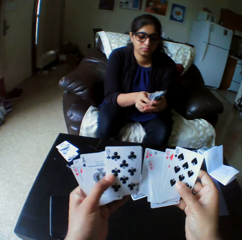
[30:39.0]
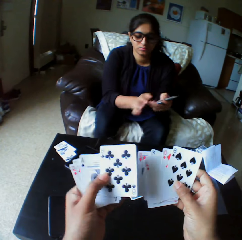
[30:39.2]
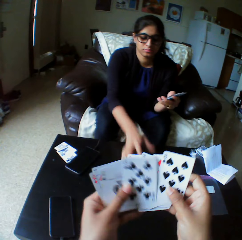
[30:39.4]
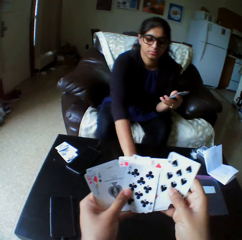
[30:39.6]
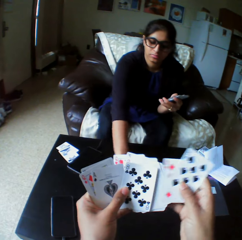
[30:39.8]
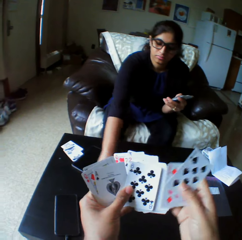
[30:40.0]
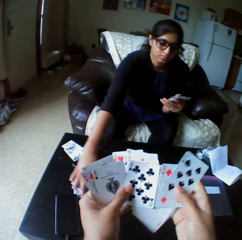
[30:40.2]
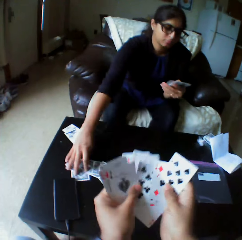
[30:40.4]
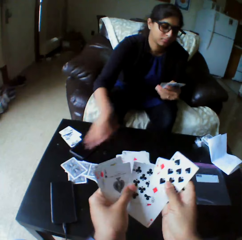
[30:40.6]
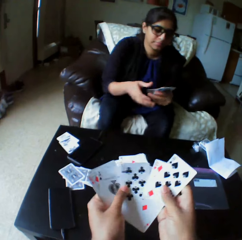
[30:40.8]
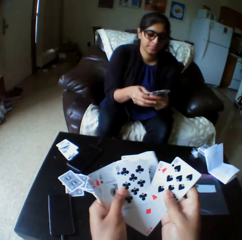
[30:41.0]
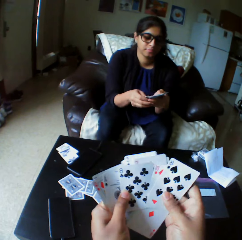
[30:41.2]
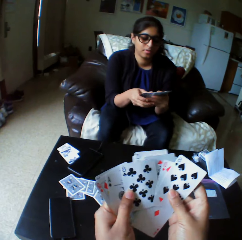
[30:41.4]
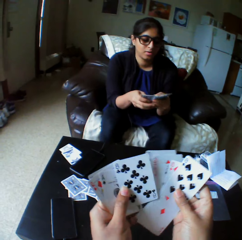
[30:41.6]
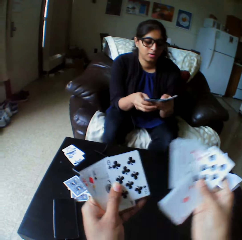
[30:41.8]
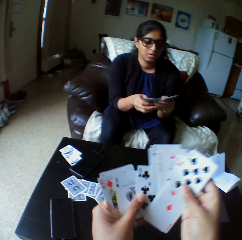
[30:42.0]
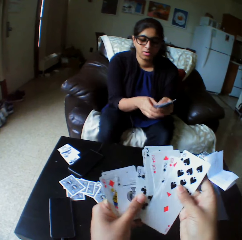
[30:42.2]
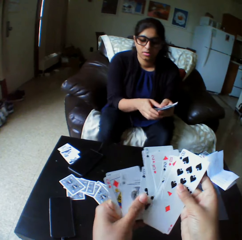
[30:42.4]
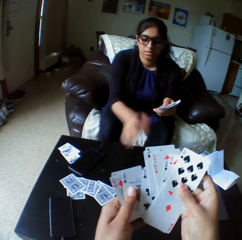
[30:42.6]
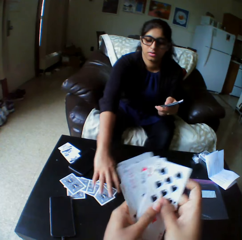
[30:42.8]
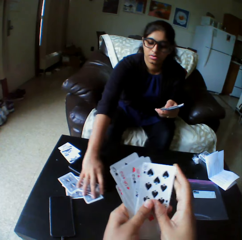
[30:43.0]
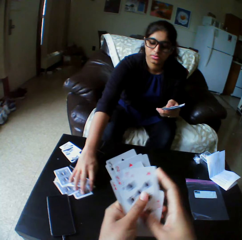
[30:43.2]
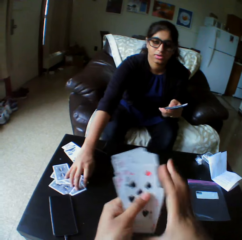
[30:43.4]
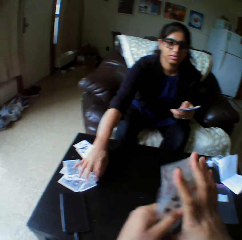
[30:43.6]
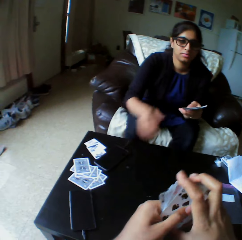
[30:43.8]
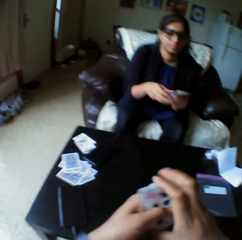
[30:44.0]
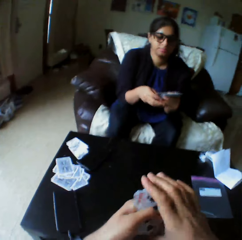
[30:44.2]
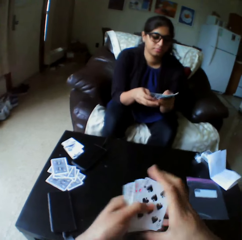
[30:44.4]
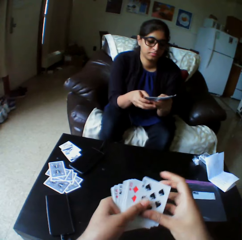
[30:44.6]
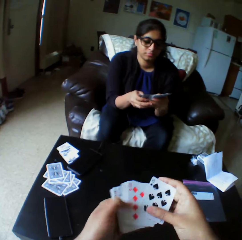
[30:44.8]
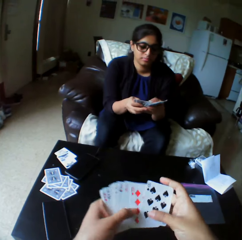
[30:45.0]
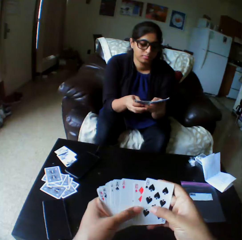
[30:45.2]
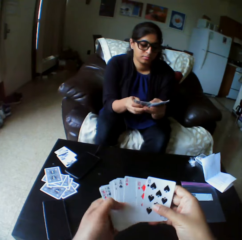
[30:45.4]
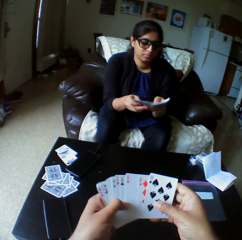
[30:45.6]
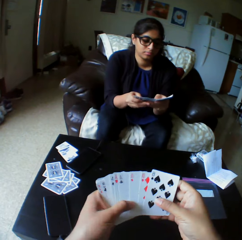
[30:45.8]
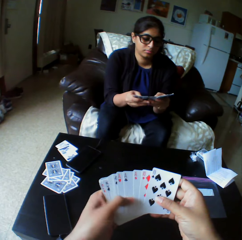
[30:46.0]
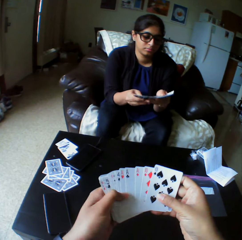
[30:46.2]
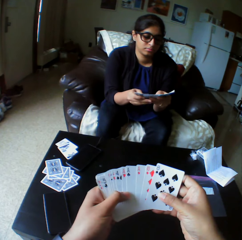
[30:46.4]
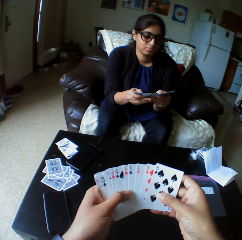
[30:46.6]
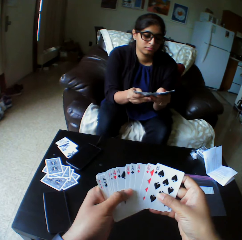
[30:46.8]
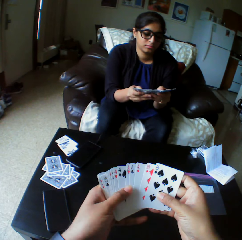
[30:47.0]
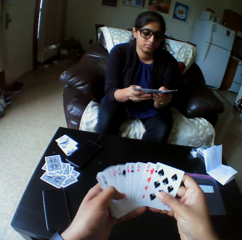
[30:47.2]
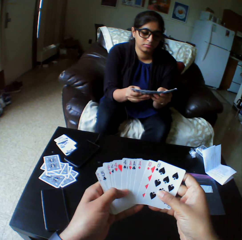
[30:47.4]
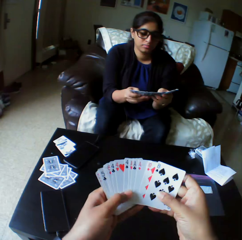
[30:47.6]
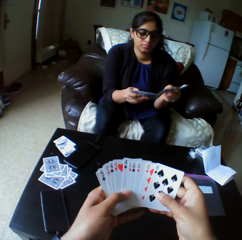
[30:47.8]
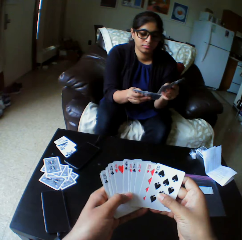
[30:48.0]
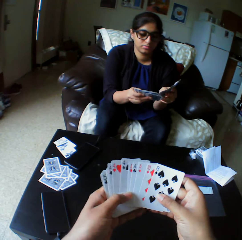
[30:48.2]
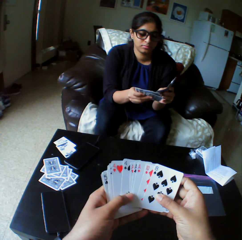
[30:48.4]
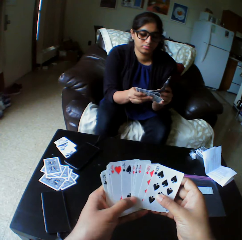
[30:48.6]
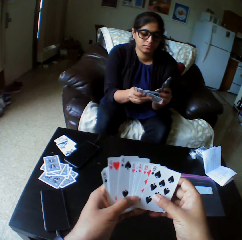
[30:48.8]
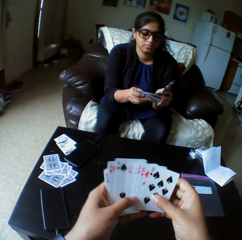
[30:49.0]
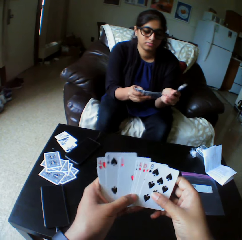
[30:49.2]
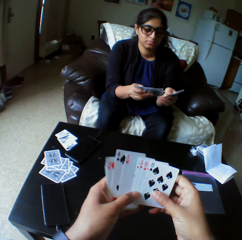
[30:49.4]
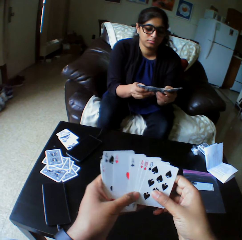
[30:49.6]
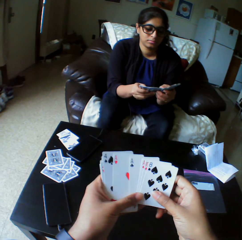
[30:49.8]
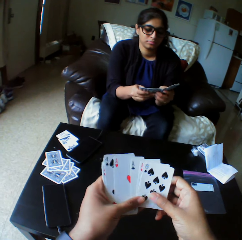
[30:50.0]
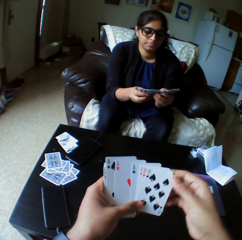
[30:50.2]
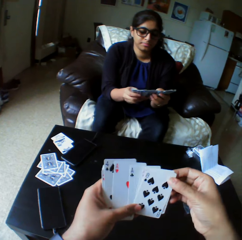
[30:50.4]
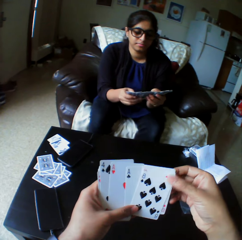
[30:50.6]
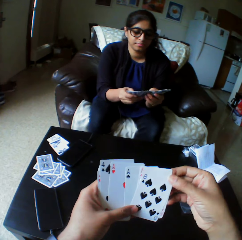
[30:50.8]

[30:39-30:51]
A woman pushes cards to the other end with the right hand. The woman shuffles the cards with both hands and arranges the play cards. The woman pushes the cards to the other end with the right hand. The woman shuffles the cards with both hands and arranges the play cards.

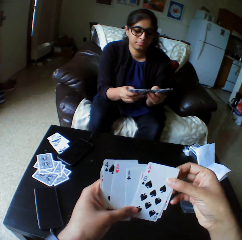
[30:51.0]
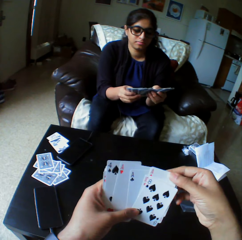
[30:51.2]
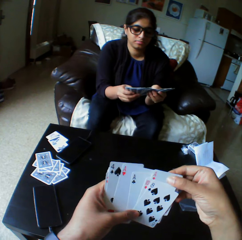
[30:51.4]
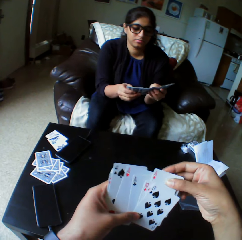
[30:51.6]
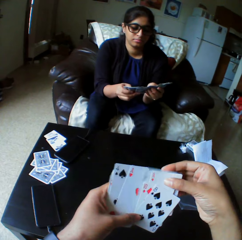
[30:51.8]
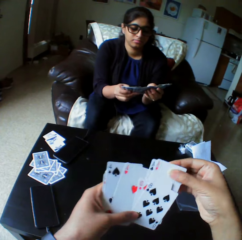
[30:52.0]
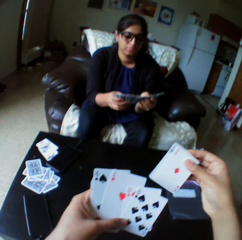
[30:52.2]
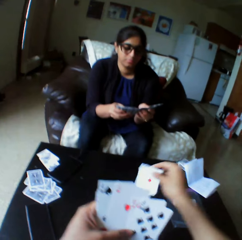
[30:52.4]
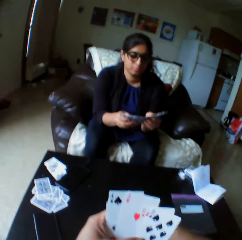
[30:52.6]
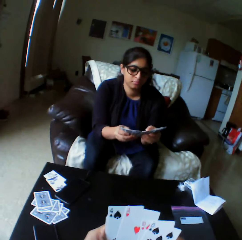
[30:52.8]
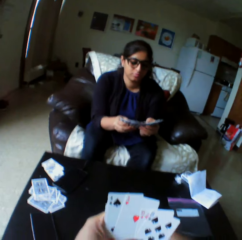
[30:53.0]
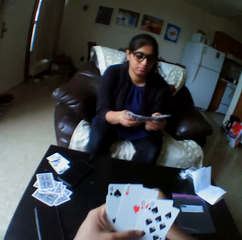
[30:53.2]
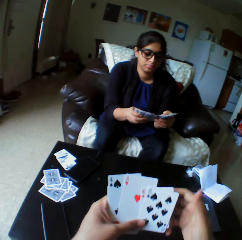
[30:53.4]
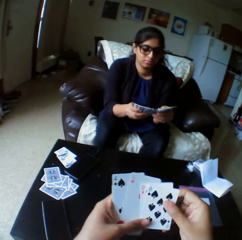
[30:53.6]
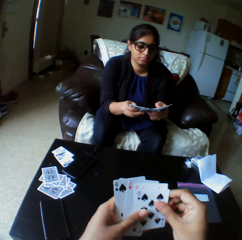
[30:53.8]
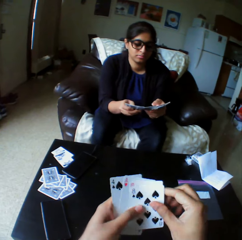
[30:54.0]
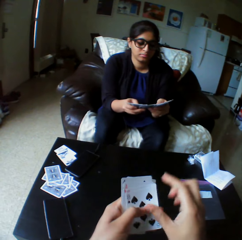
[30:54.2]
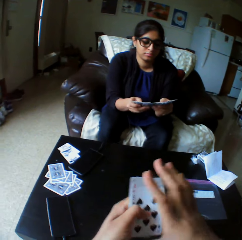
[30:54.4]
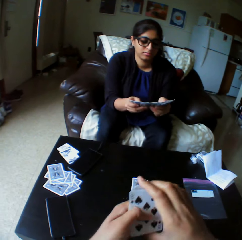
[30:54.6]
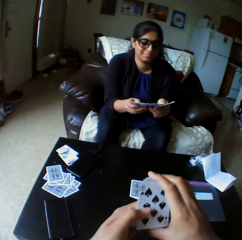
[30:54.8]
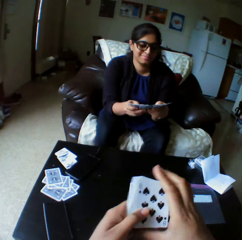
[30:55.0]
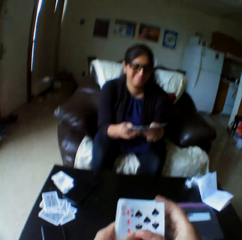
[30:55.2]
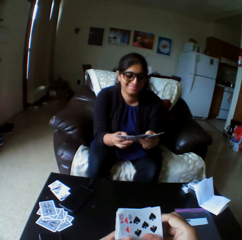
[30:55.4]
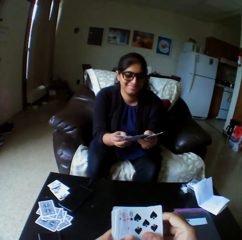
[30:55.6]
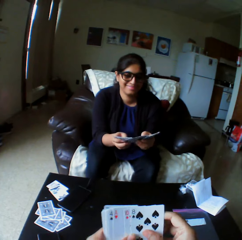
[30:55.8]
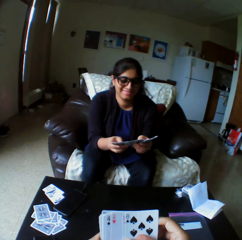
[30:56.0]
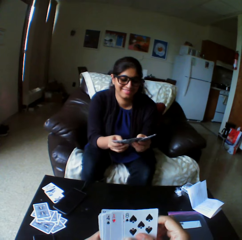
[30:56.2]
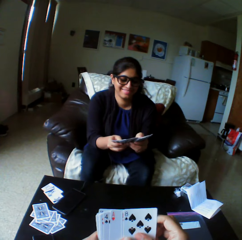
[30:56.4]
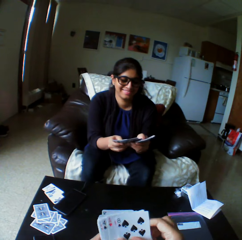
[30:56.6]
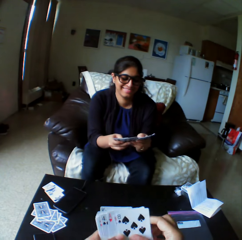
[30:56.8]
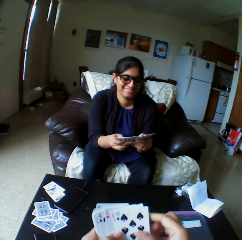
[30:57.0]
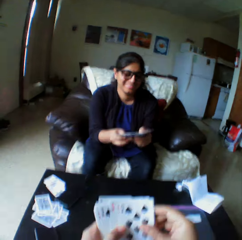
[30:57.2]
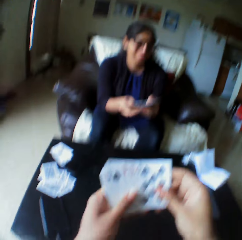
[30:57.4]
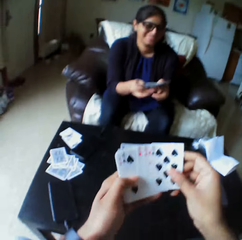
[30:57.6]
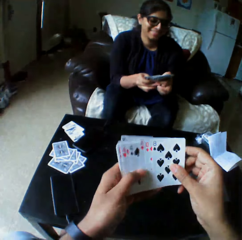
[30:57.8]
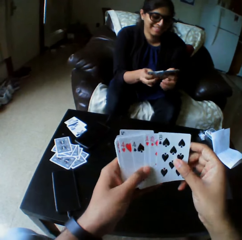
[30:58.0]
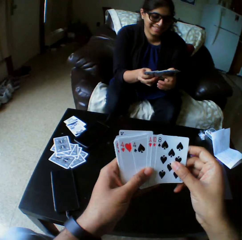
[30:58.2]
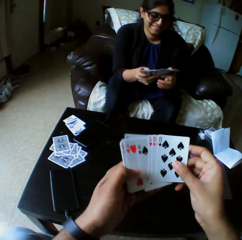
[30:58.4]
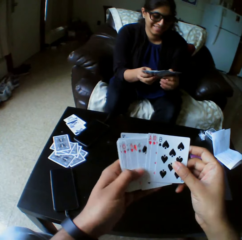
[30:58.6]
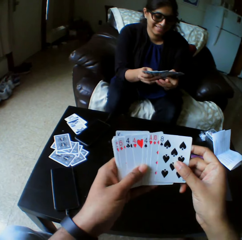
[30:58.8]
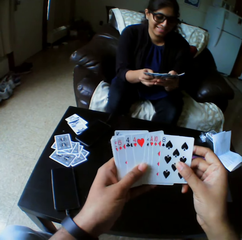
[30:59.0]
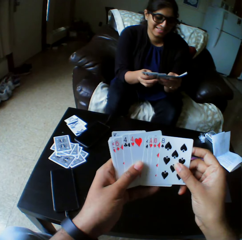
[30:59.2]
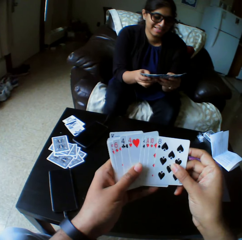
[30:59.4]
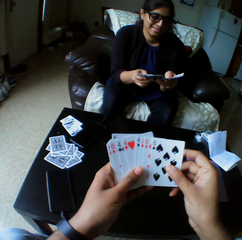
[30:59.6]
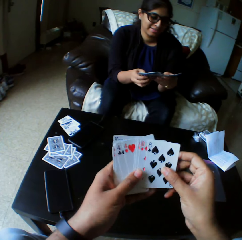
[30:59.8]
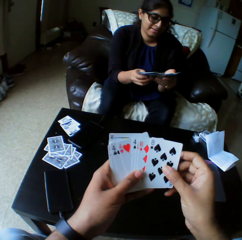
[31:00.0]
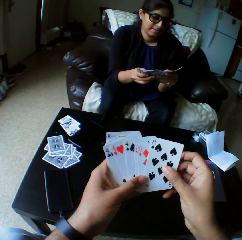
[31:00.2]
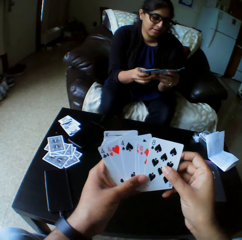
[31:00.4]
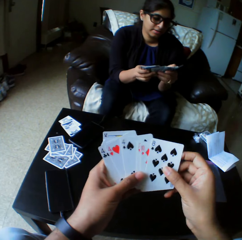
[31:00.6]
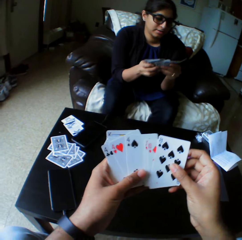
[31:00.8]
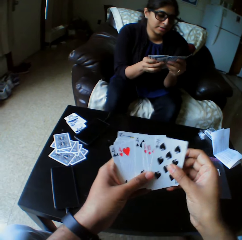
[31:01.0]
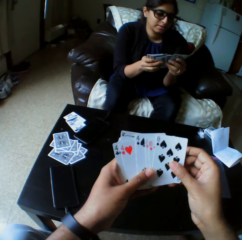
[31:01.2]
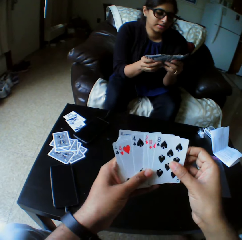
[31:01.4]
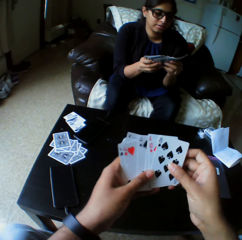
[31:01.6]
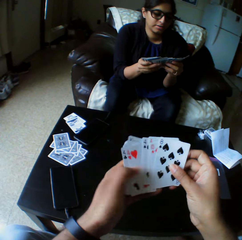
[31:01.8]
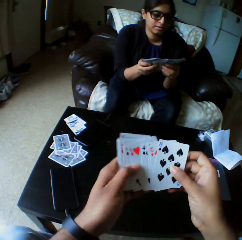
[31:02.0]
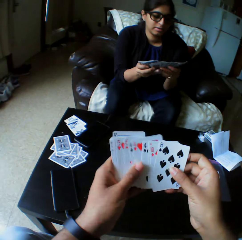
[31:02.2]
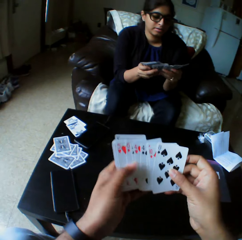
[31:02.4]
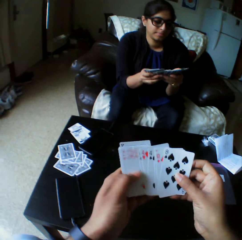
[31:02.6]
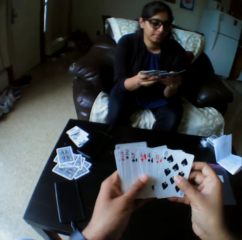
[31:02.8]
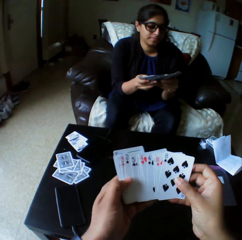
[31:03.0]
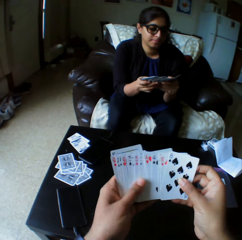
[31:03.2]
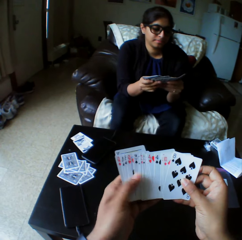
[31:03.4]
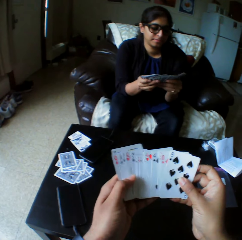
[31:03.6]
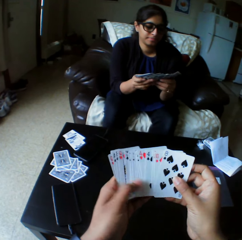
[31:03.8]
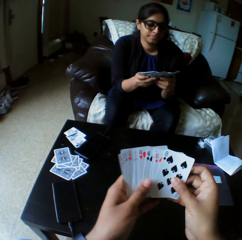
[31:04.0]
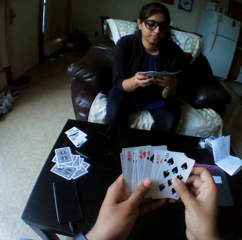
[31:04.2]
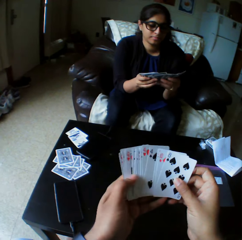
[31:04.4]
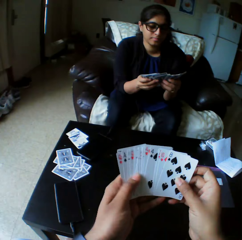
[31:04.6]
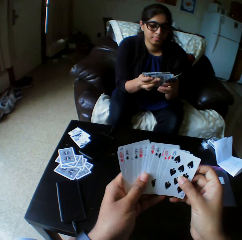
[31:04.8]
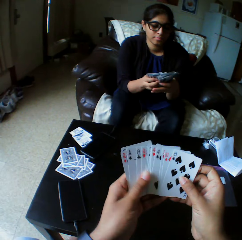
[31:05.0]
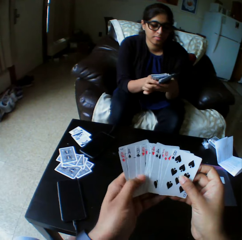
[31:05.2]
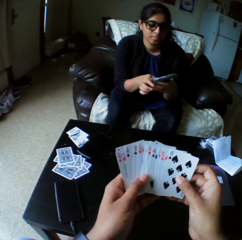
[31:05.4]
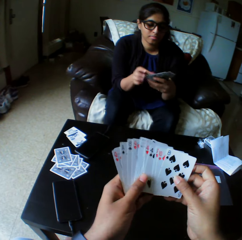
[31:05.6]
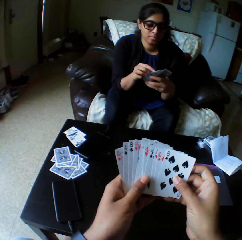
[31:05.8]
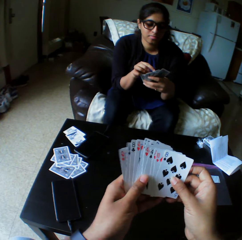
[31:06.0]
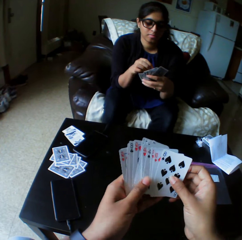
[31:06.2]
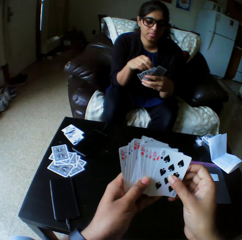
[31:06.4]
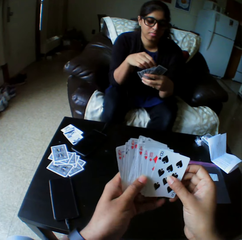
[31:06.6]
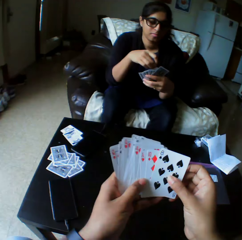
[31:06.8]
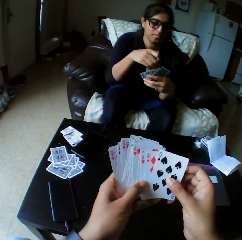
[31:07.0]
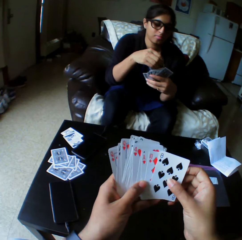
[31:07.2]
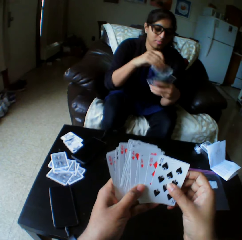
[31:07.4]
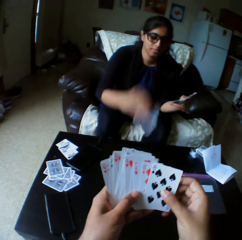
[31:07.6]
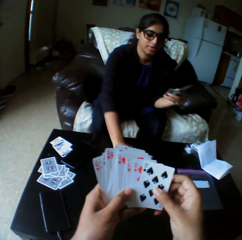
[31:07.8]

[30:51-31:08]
The camera wearer takes the play card. They drop the cards on the table with the right hand. They shuffle the cards with both hands and arrange the play cards. A lady takes the play card.
